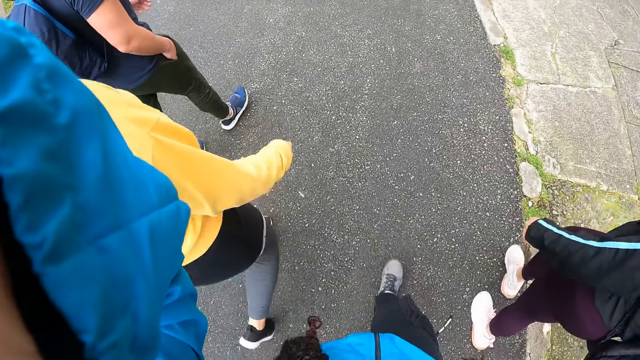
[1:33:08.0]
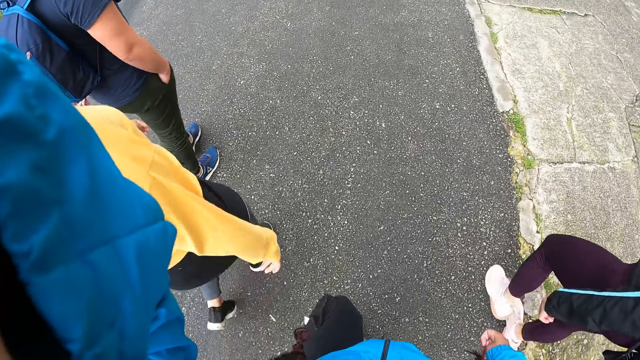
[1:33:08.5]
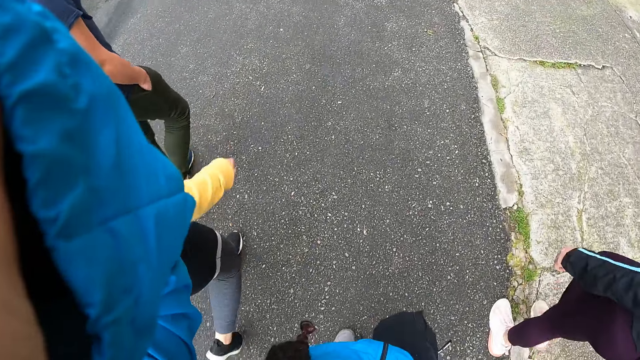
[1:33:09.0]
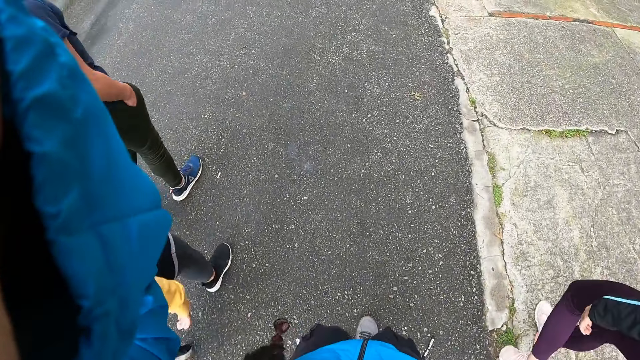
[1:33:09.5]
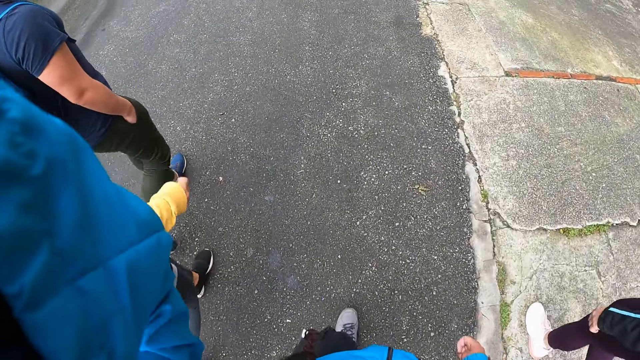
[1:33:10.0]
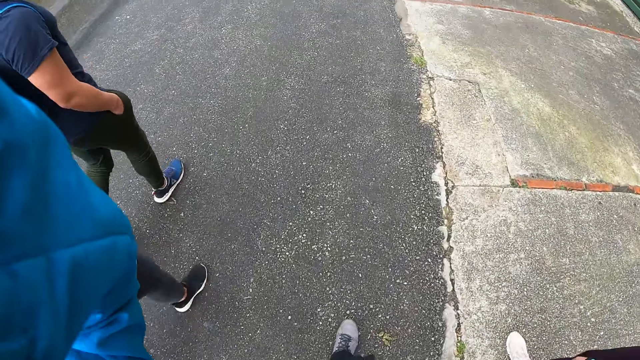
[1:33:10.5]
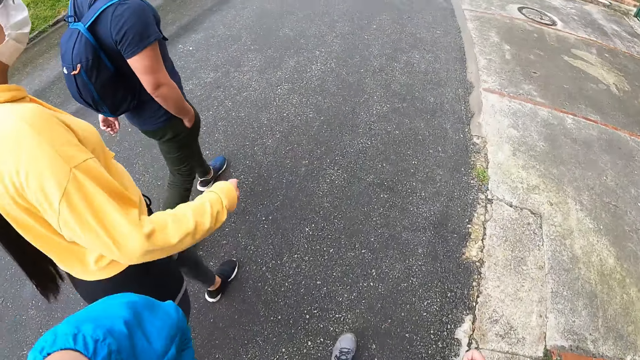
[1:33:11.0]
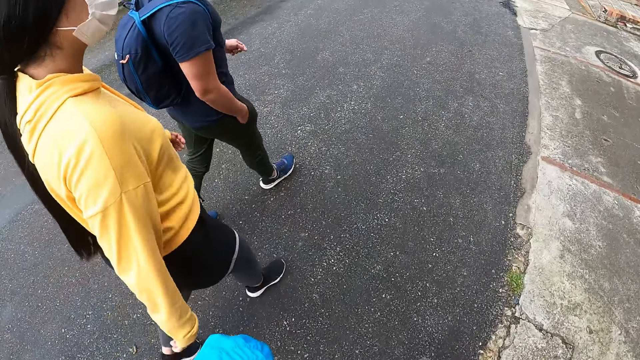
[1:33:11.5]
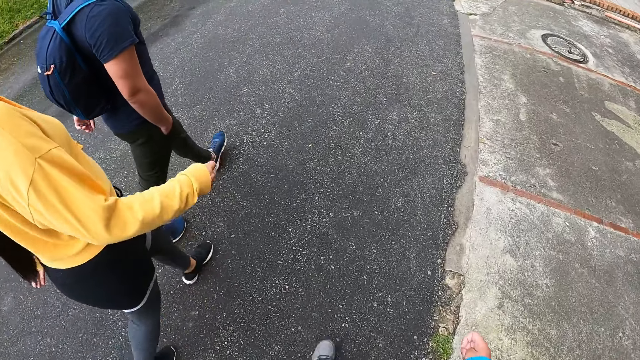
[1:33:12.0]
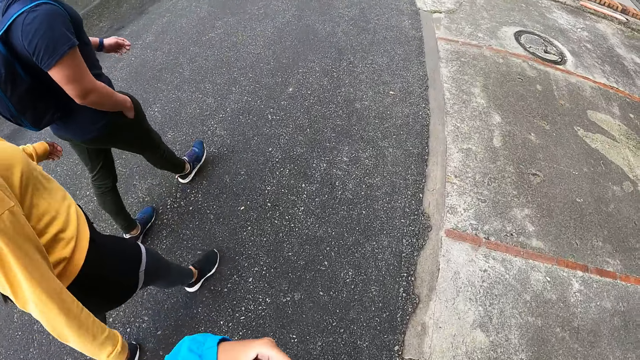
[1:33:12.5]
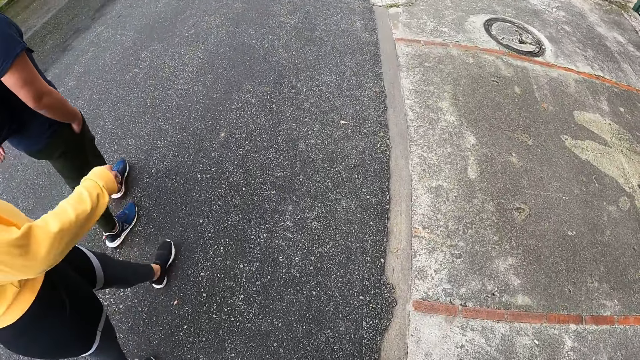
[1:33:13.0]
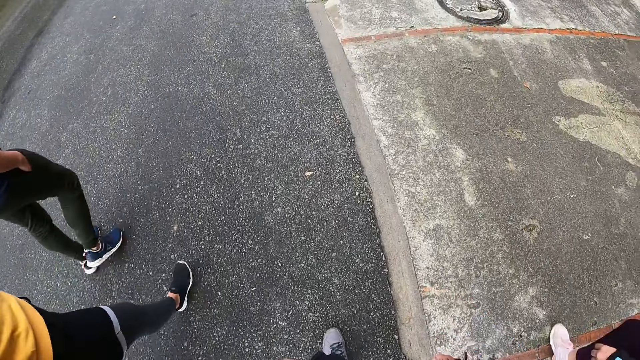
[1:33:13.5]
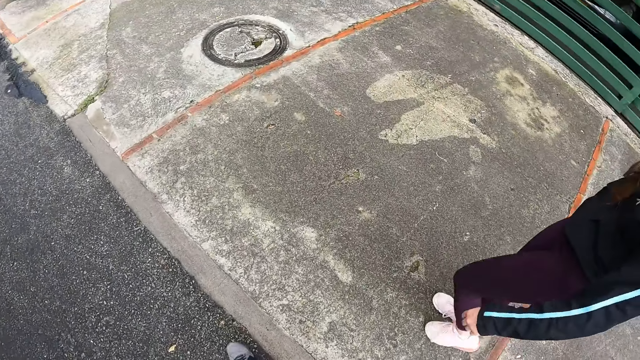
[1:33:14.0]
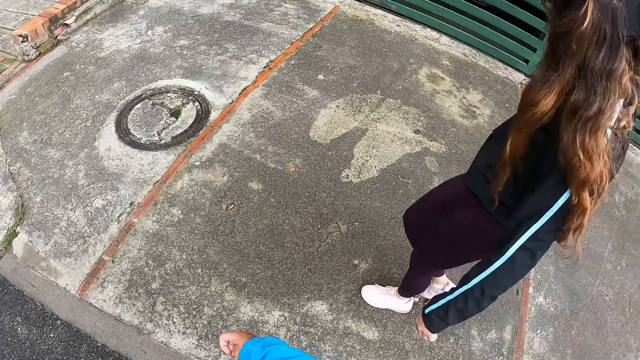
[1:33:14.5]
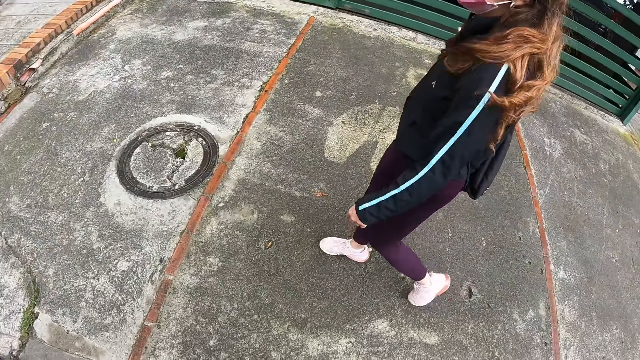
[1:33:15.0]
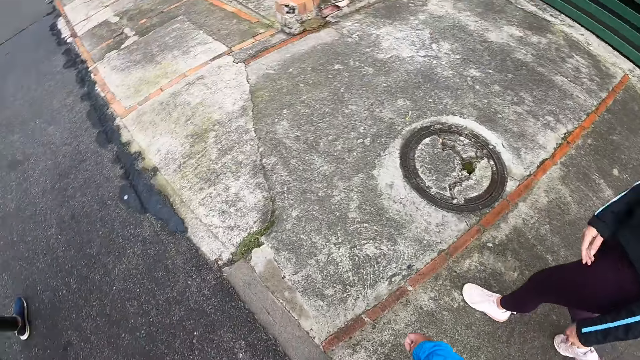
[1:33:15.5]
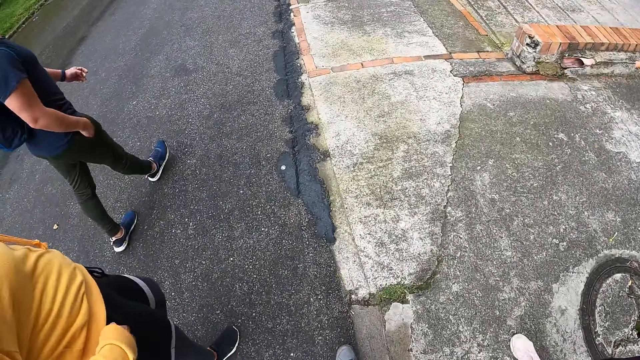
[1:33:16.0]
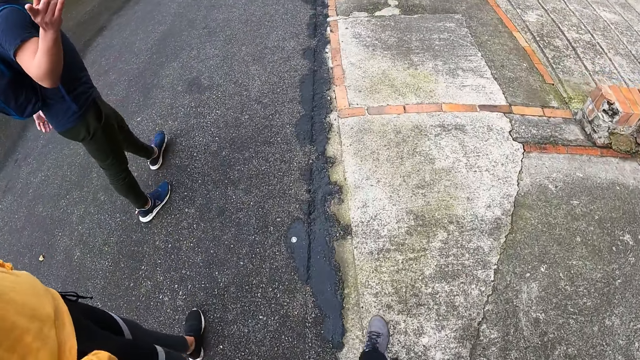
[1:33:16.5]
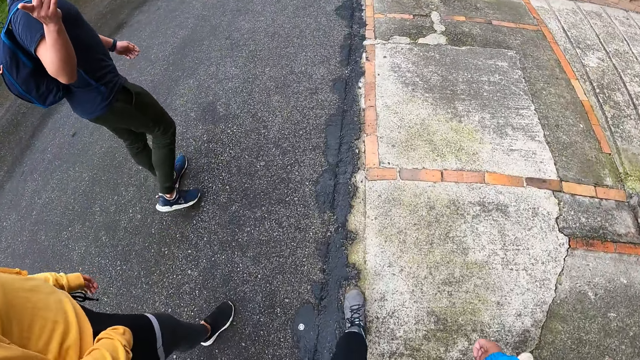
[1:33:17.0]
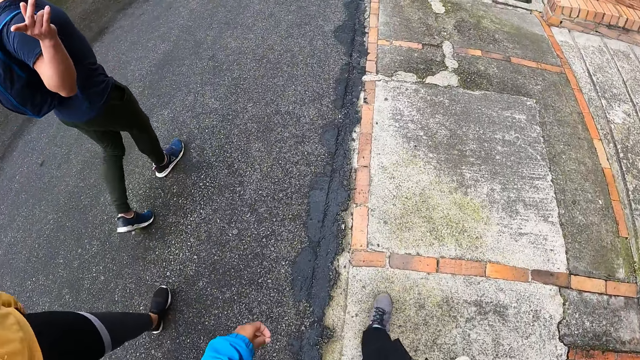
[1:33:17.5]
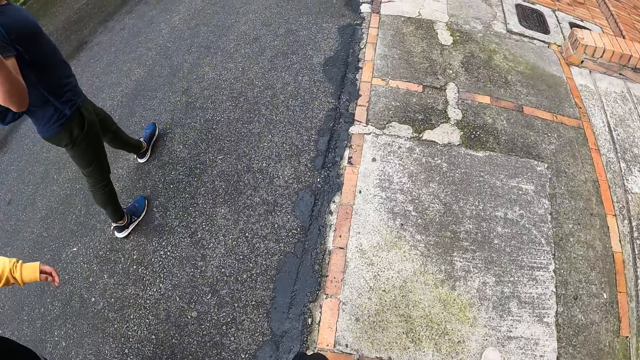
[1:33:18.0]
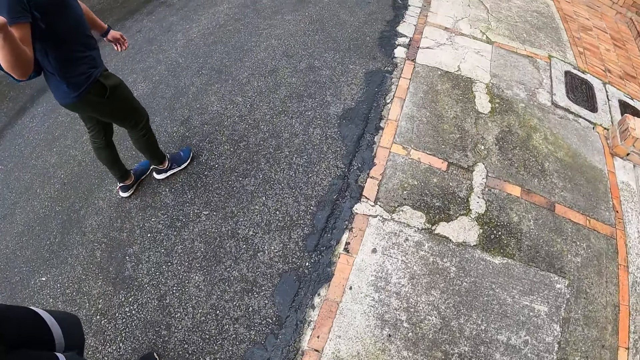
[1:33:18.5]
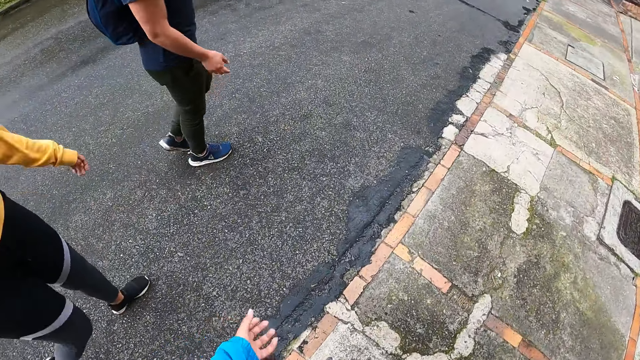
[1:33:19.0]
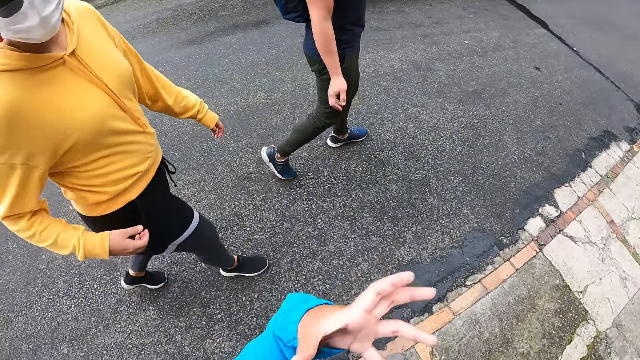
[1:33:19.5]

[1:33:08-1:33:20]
The camera wearer looks around.

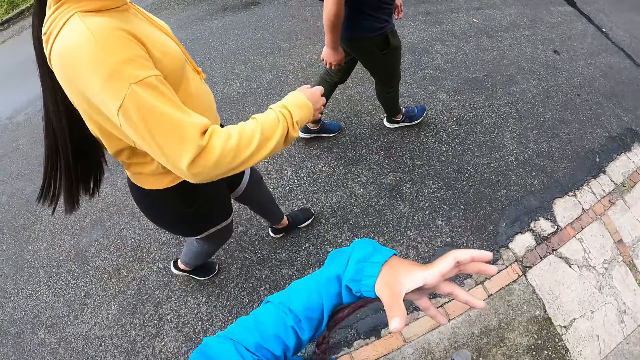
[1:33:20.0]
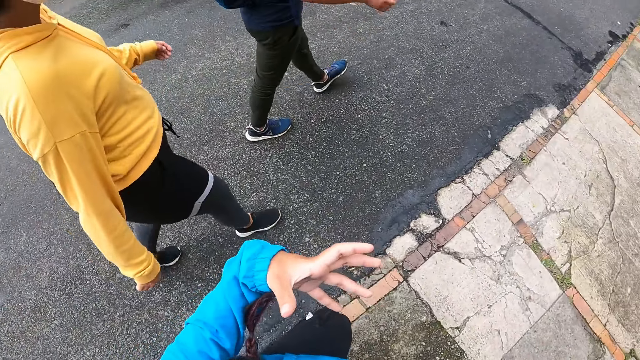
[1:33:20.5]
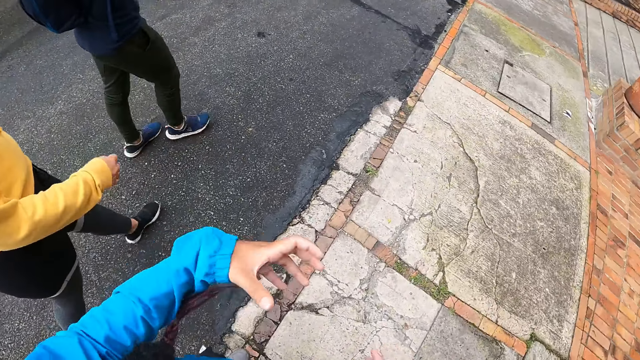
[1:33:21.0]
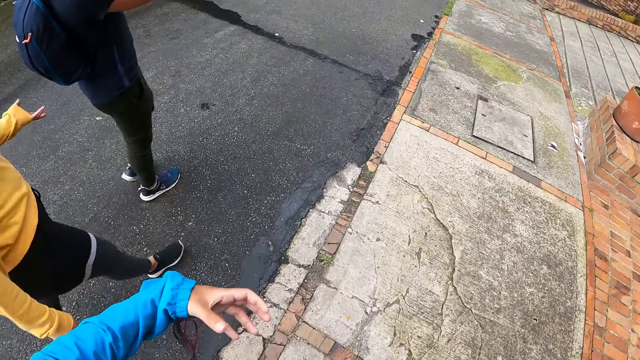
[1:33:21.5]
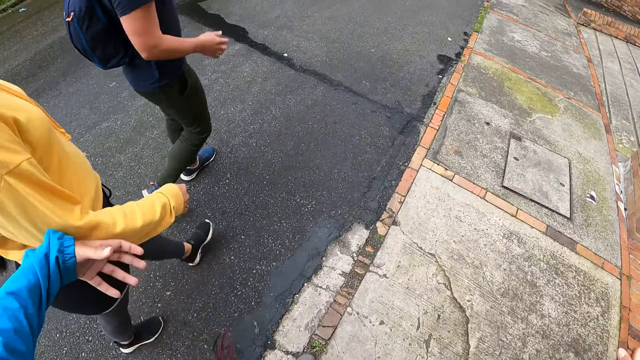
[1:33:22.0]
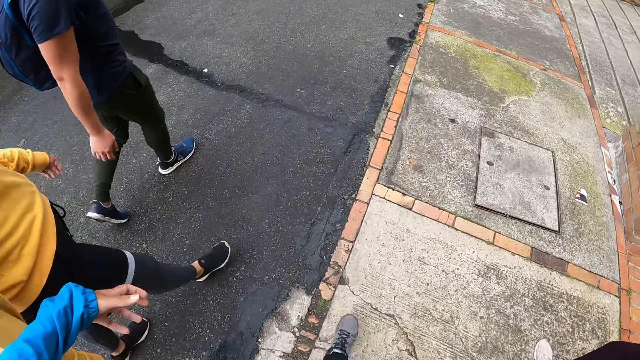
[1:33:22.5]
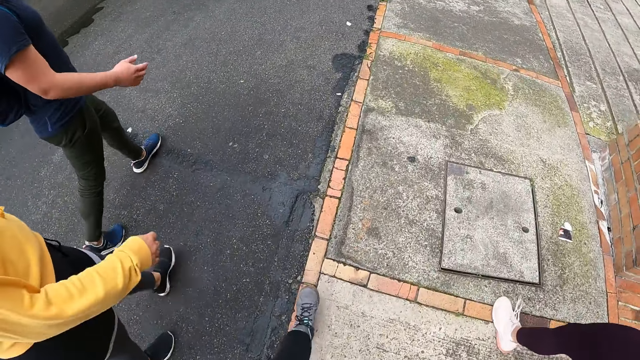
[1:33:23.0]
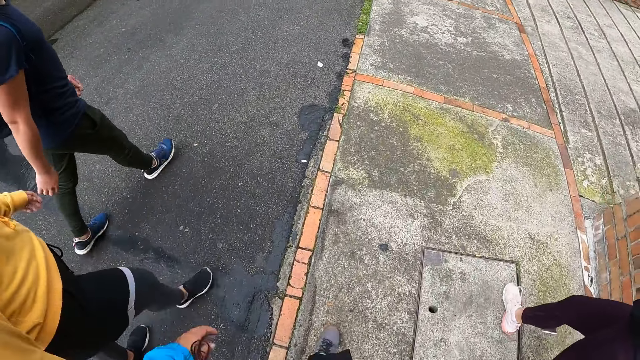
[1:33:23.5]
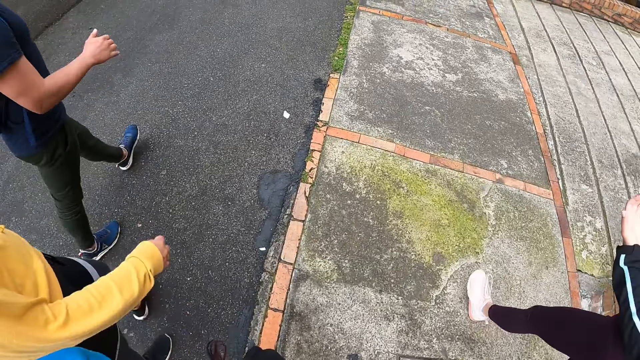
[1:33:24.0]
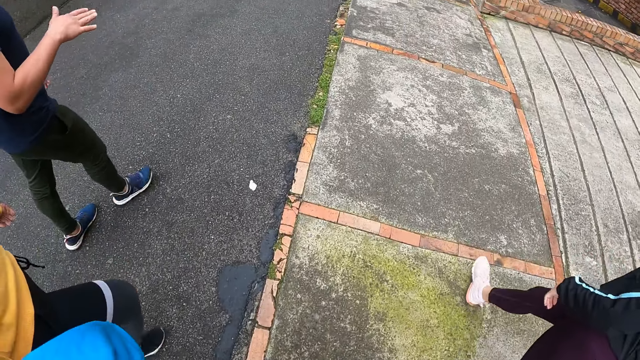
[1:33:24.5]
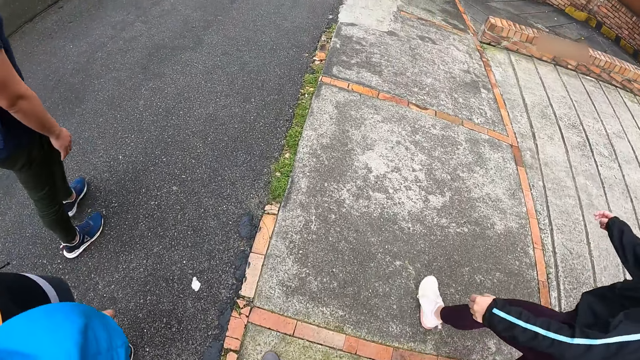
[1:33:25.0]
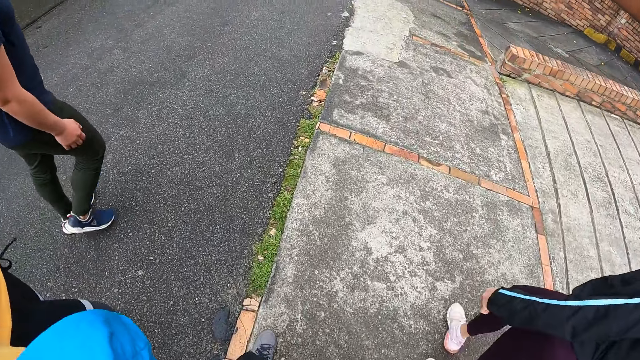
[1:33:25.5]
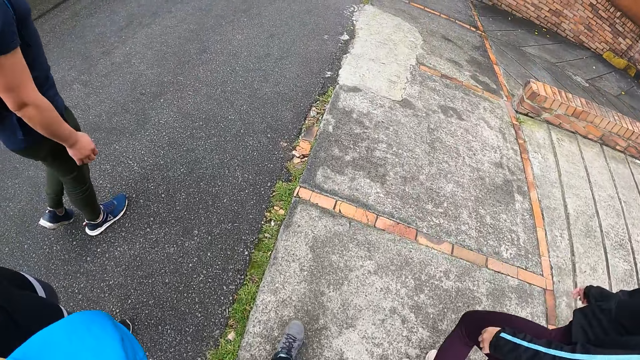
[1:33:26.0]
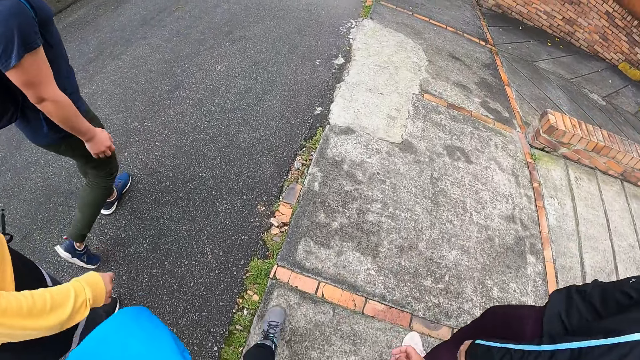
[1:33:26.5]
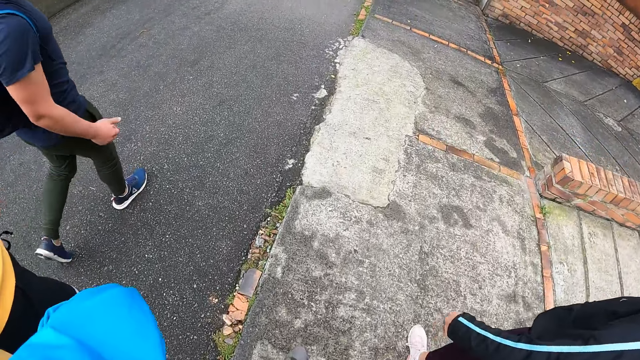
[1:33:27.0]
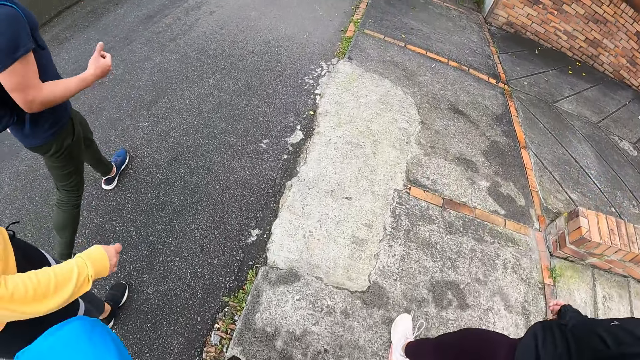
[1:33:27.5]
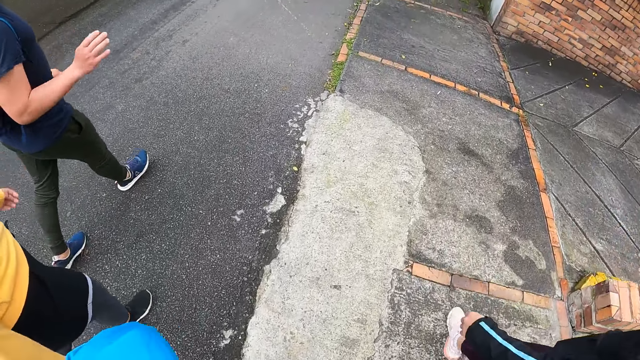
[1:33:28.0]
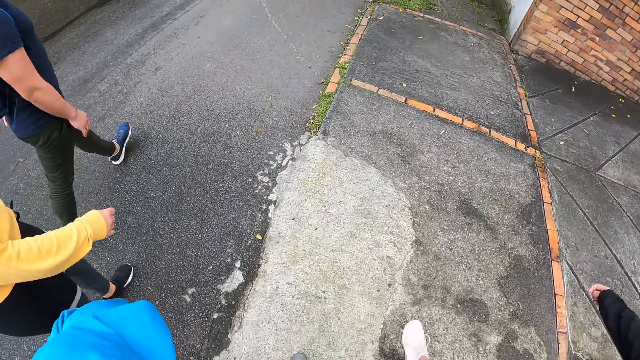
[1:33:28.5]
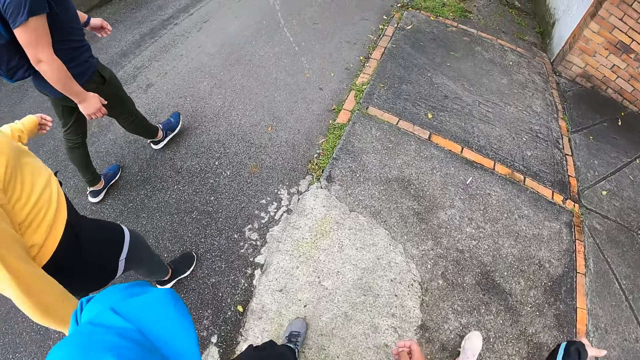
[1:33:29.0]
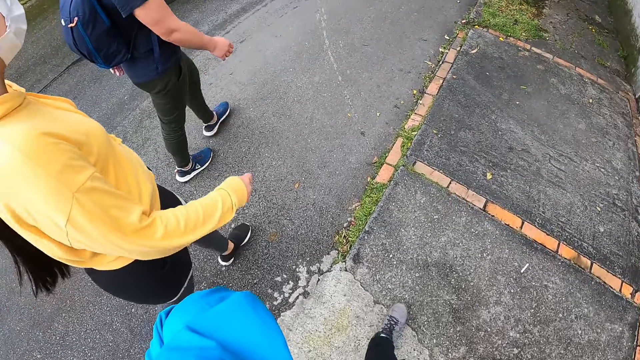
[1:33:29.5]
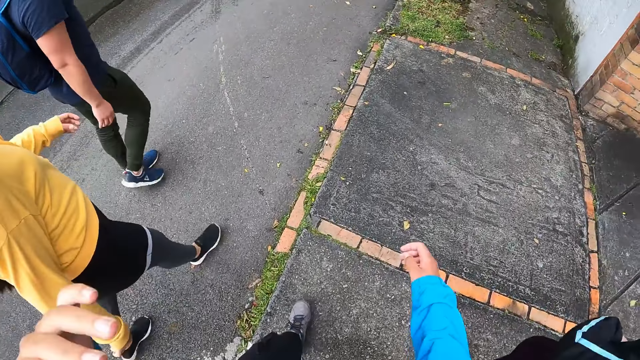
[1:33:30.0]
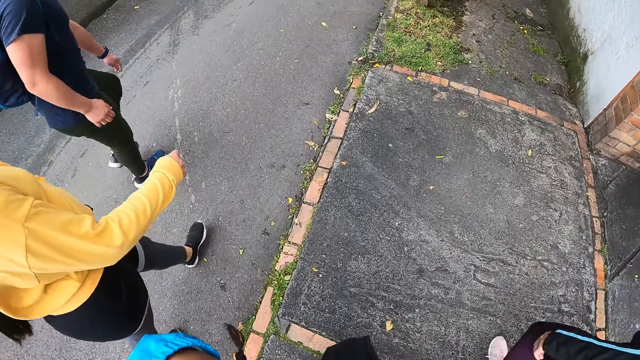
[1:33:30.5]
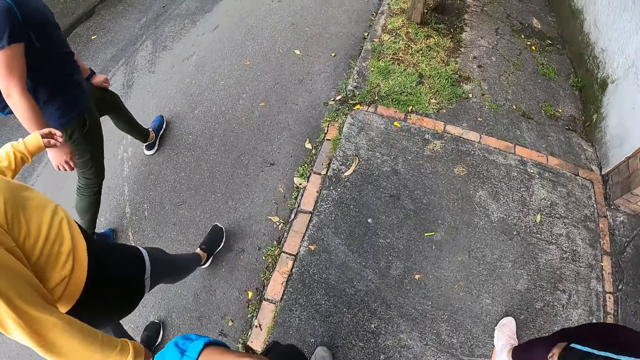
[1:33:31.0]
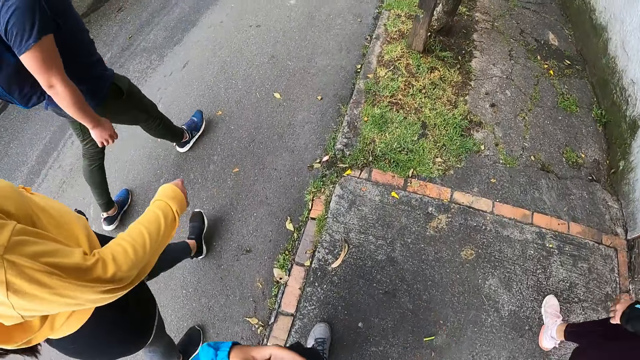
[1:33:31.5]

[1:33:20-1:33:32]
The camera wearer walks on the pavement.
